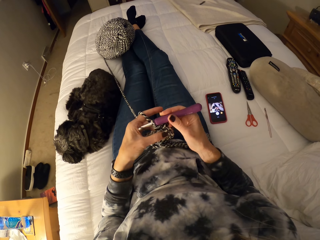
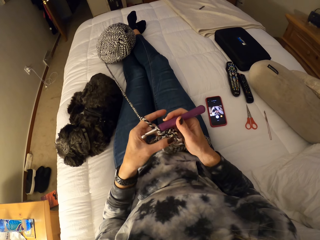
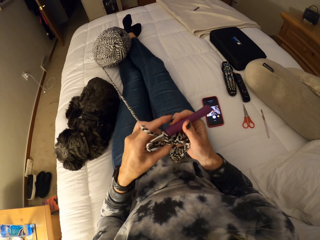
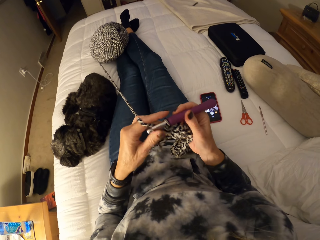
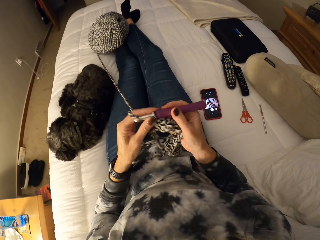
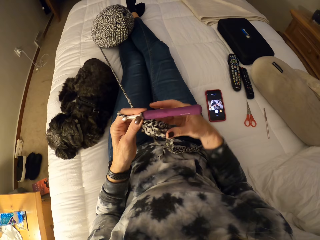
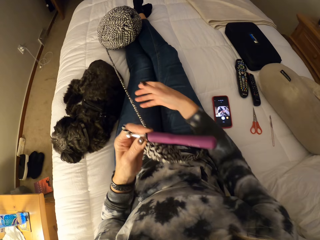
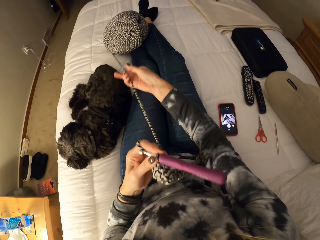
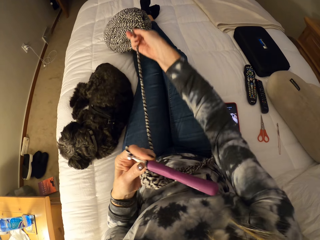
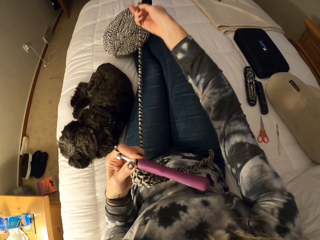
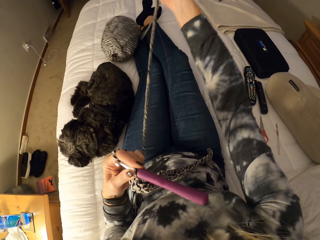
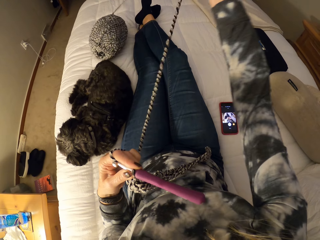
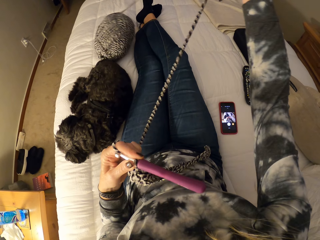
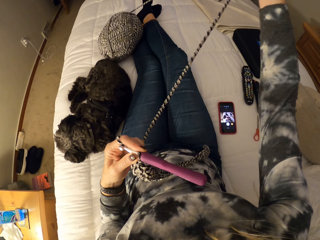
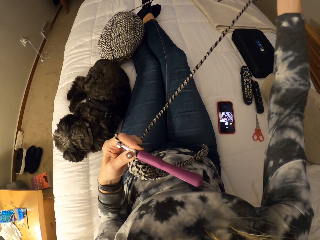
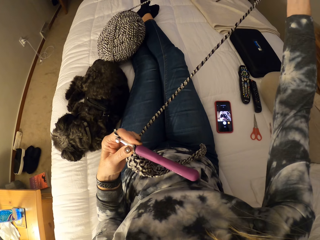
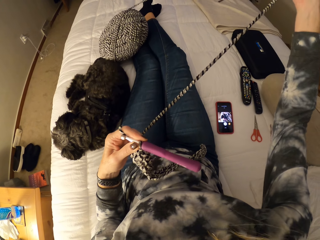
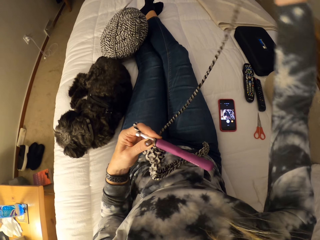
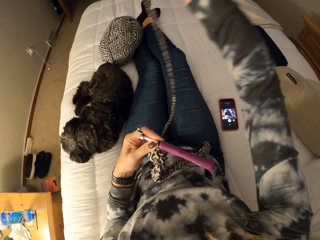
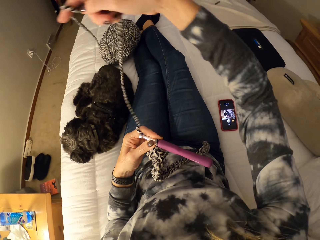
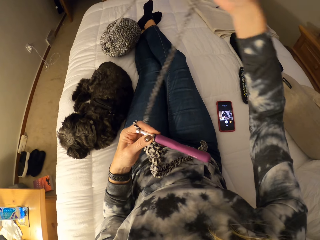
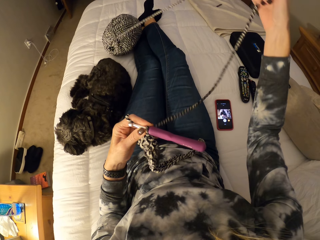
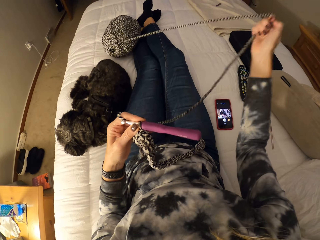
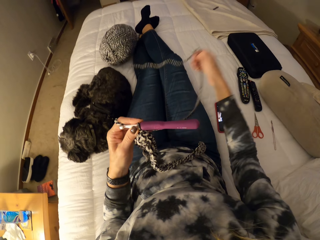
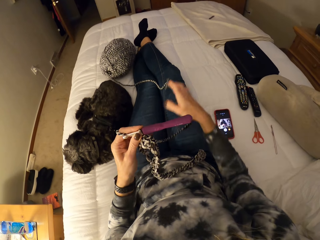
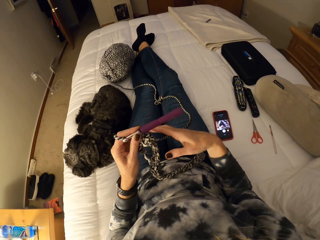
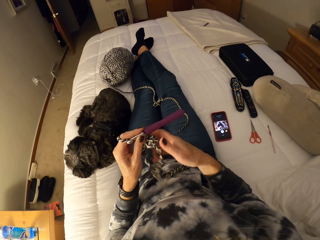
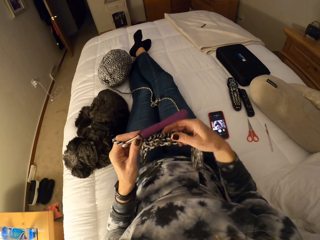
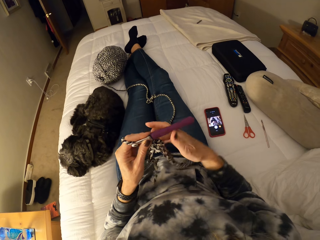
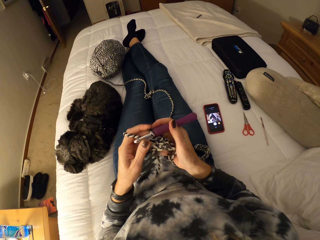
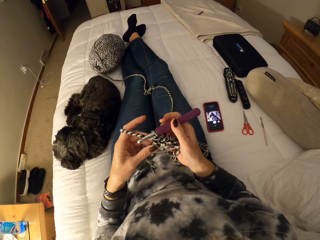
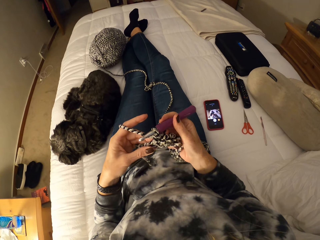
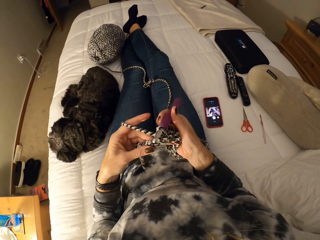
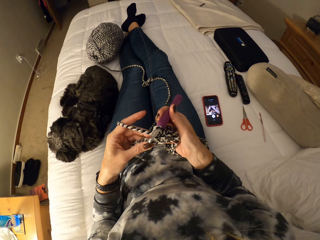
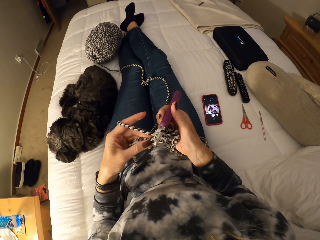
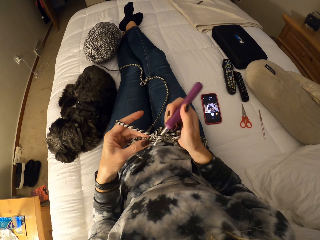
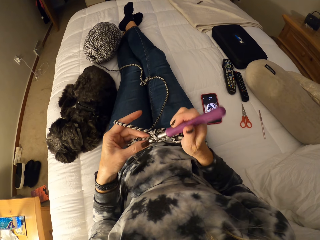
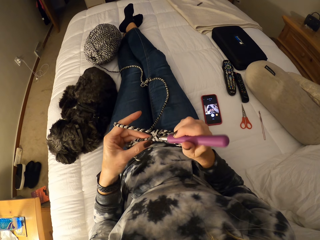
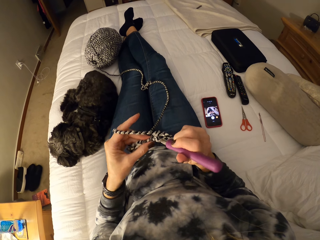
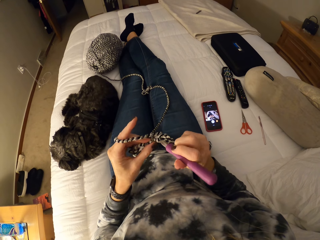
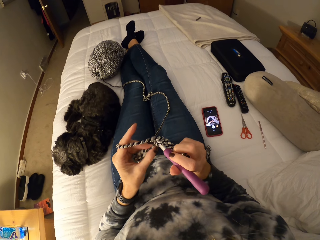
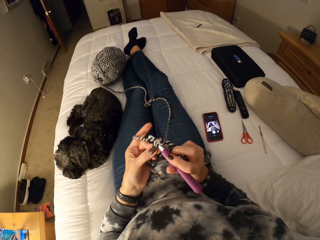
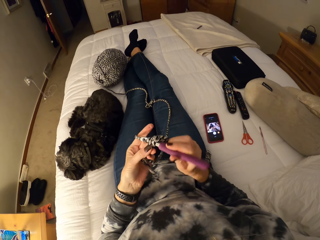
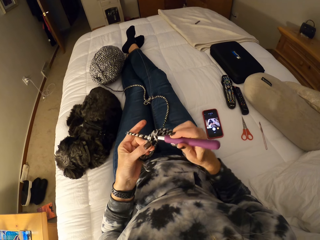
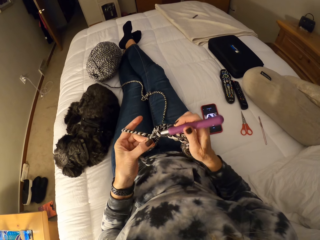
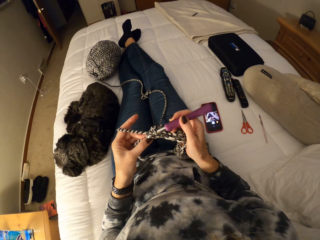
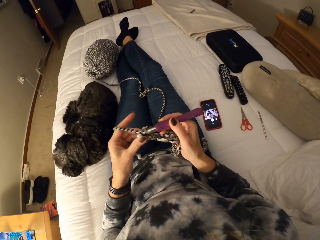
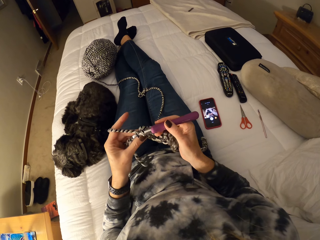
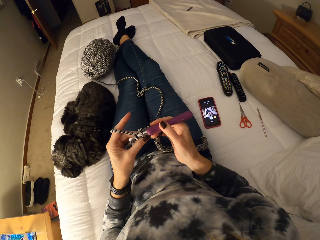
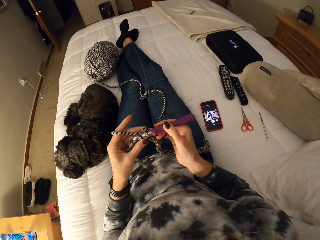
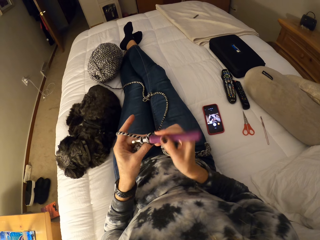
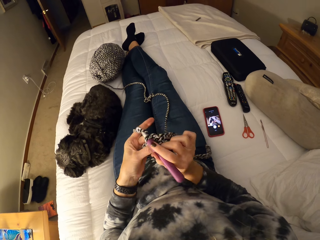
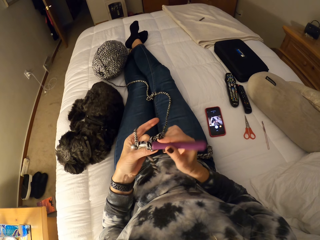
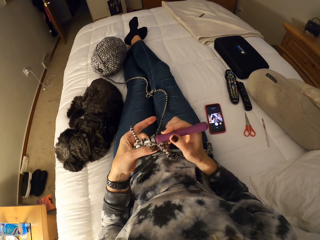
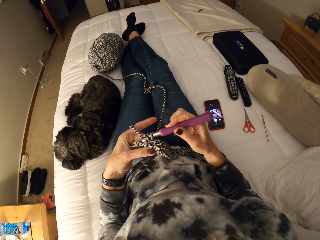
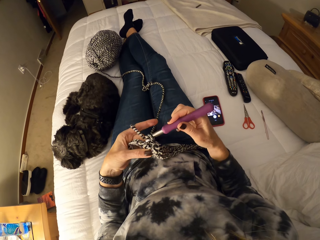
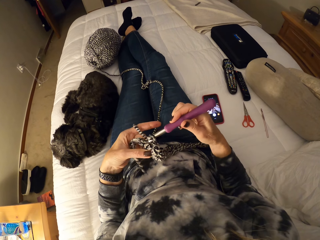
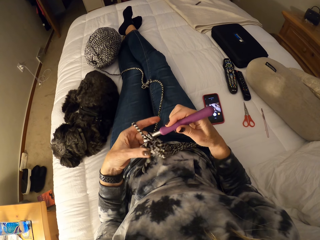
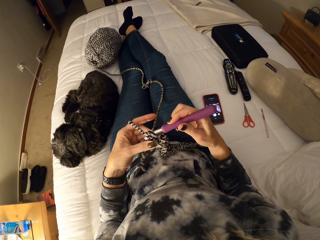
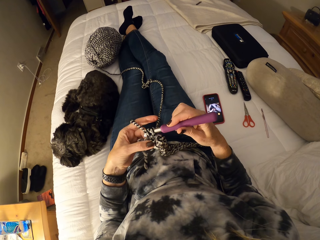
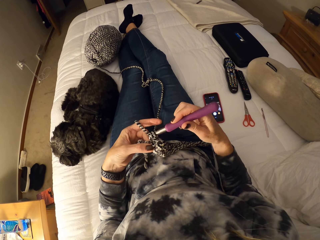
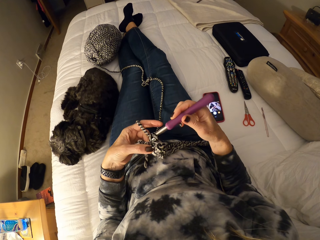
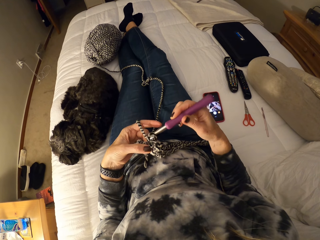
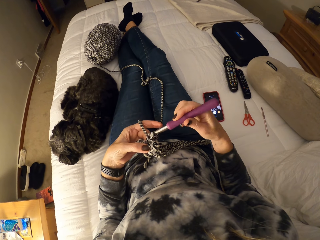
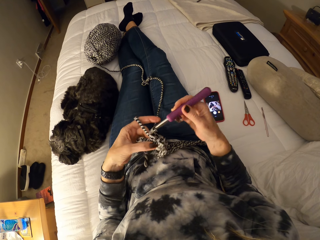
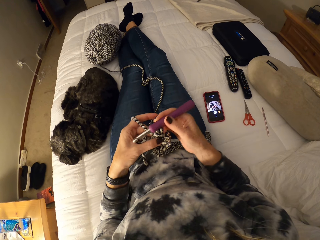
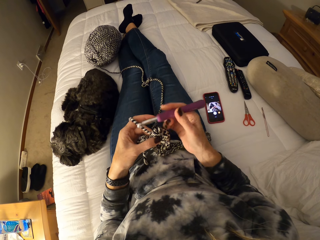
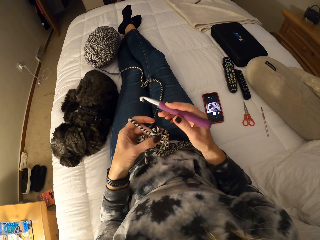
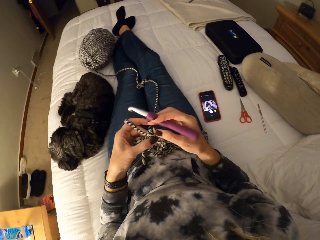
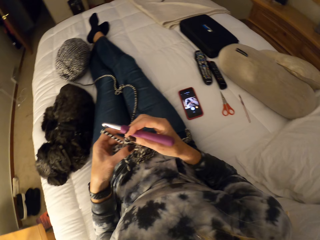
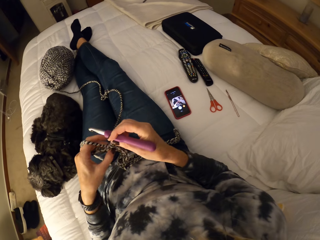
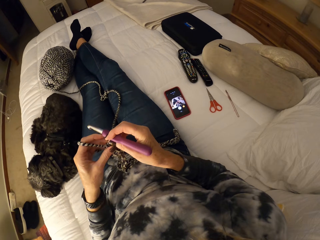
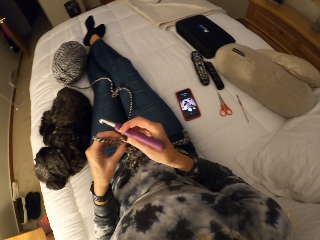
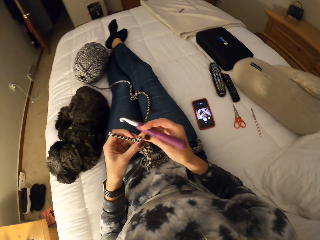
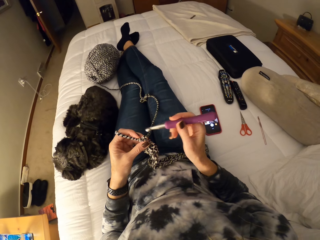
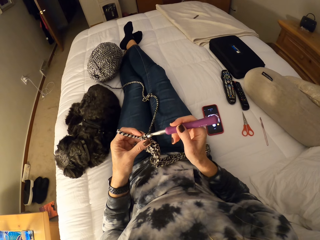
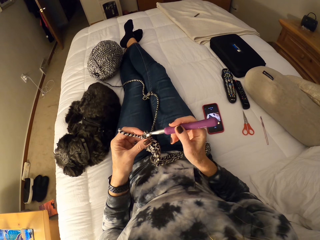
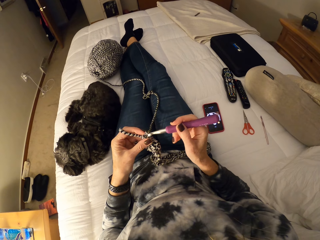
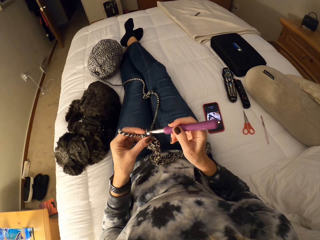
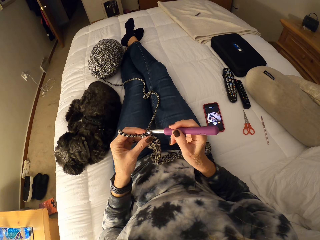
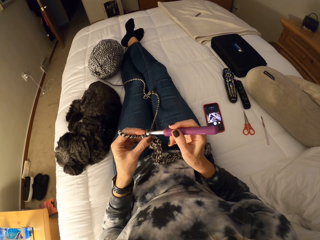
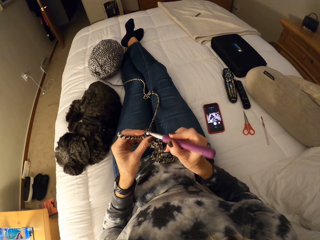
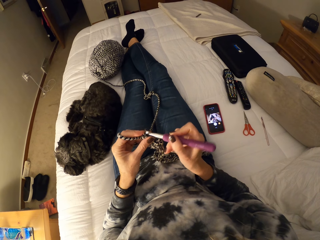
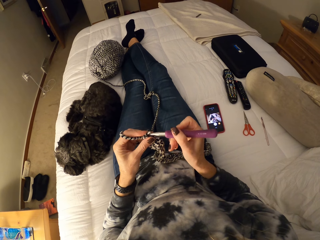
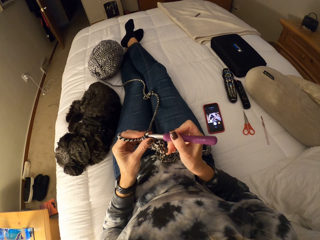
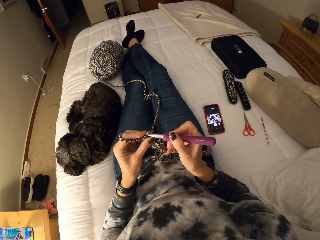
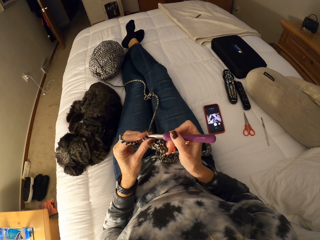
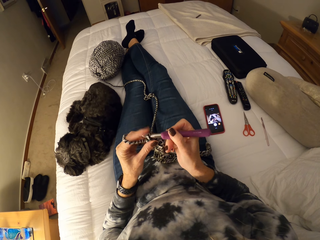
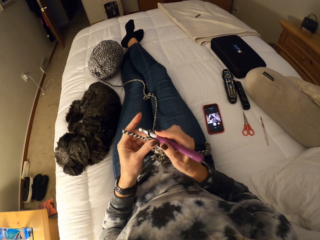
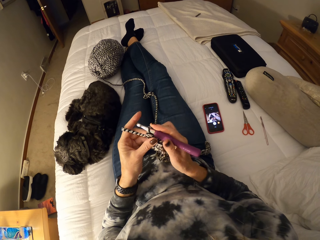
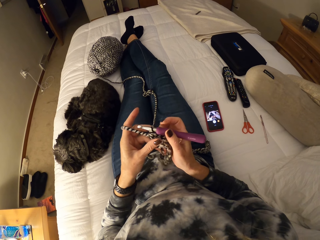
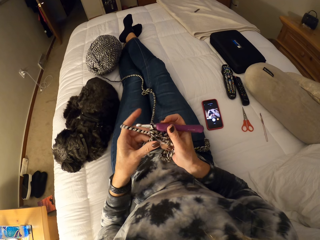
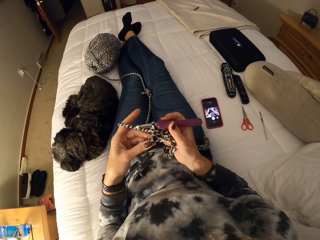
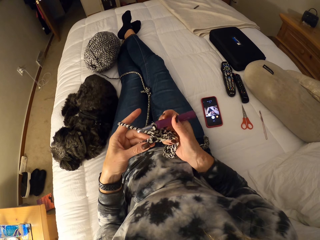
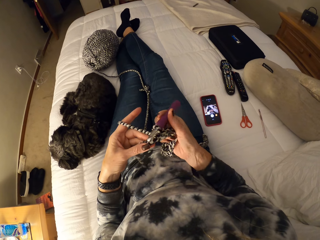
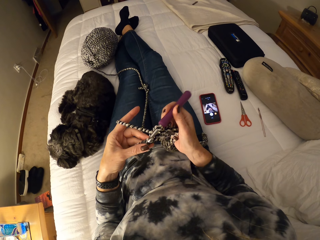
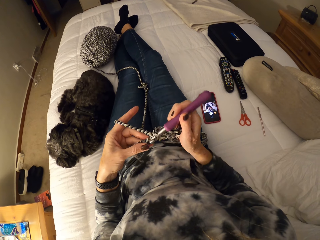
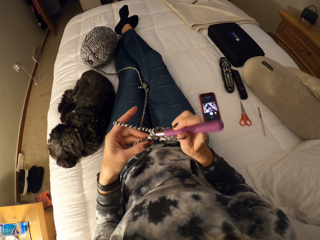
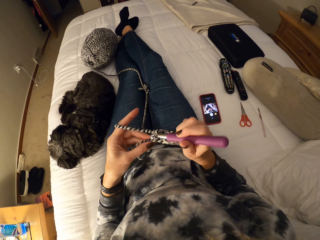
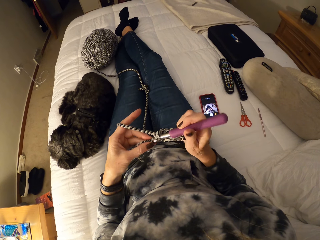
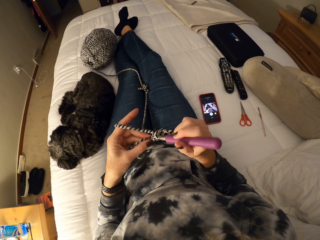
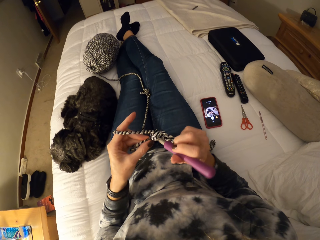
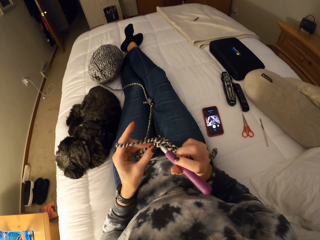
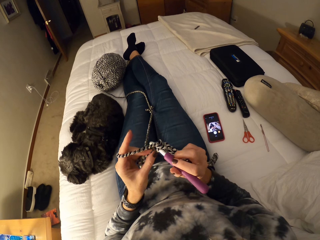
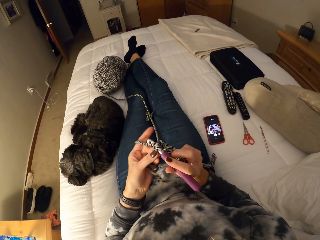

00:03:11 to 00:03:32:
The camera wearer adjusts the yarn with her right hand. She adjusts the crochet with her right hand. She knits with the yarn and crochet hook. She adjusts the crochet with her right hand. She crochets with the yarn.
